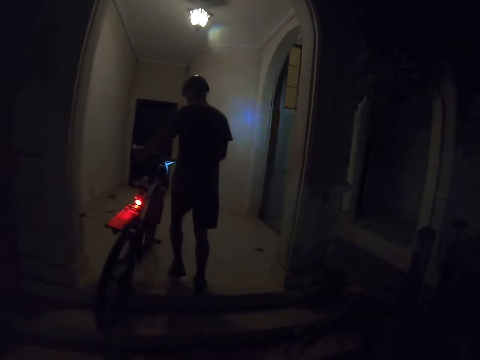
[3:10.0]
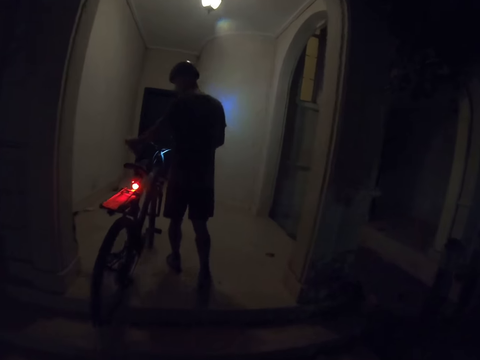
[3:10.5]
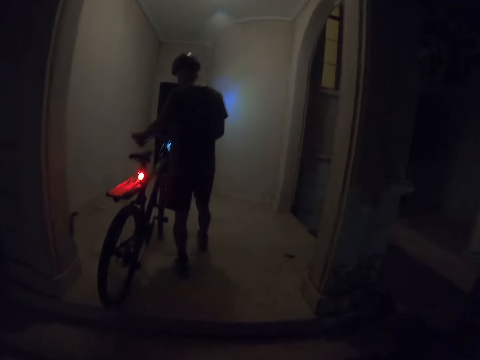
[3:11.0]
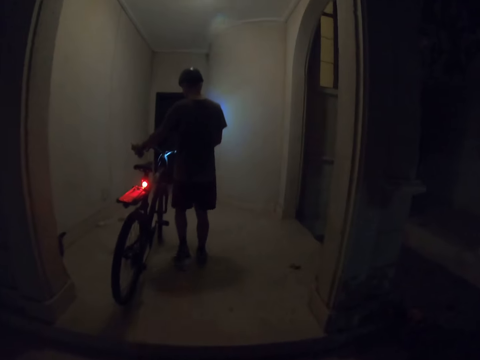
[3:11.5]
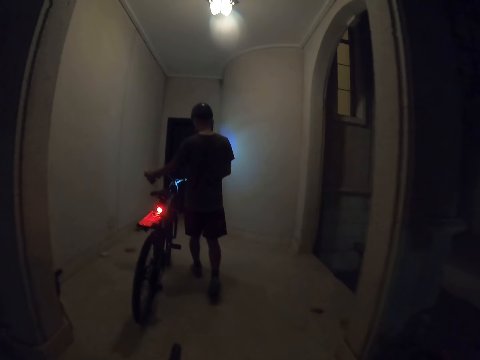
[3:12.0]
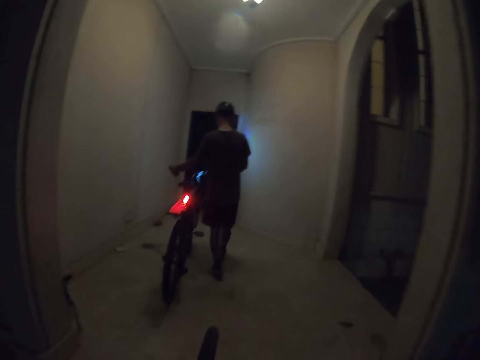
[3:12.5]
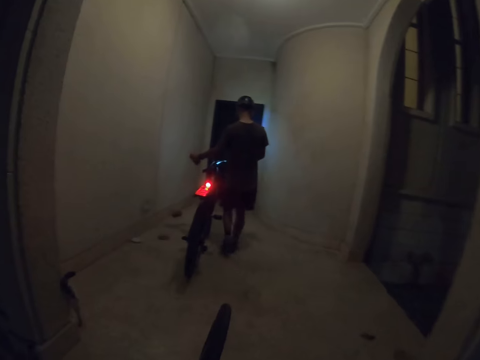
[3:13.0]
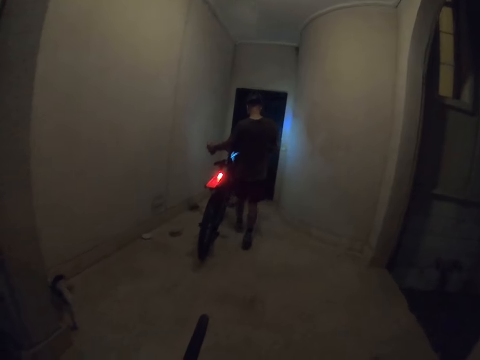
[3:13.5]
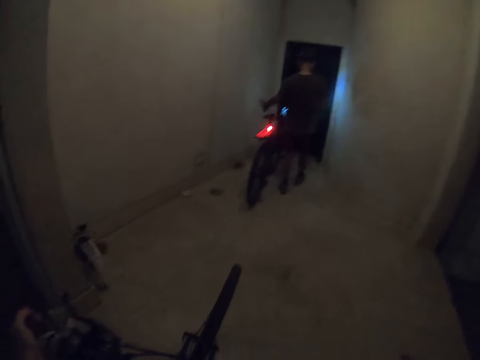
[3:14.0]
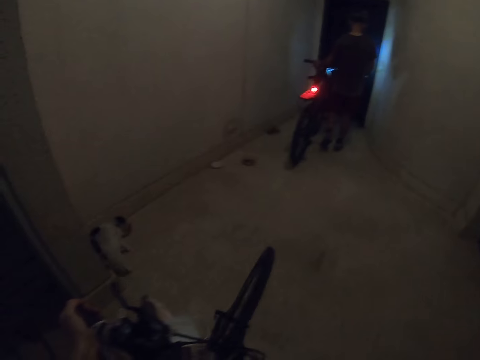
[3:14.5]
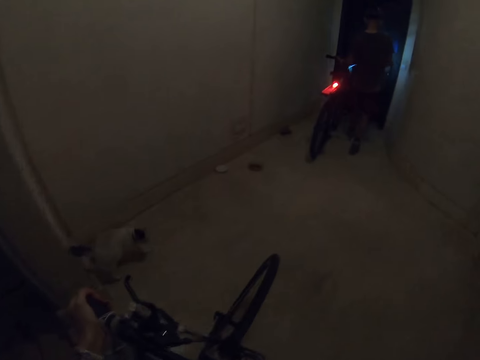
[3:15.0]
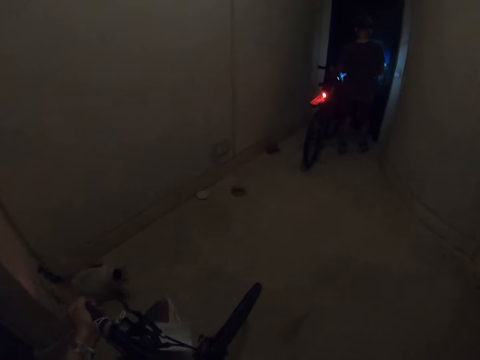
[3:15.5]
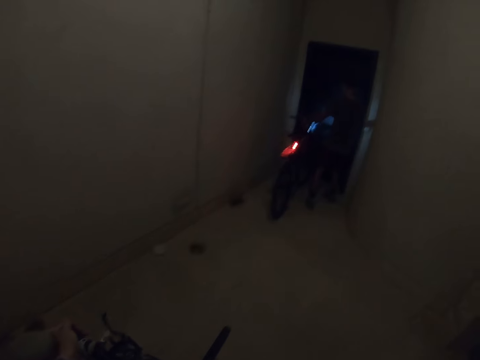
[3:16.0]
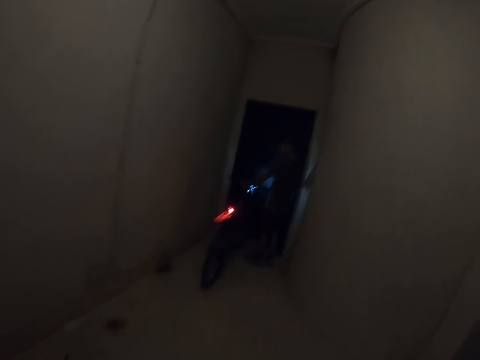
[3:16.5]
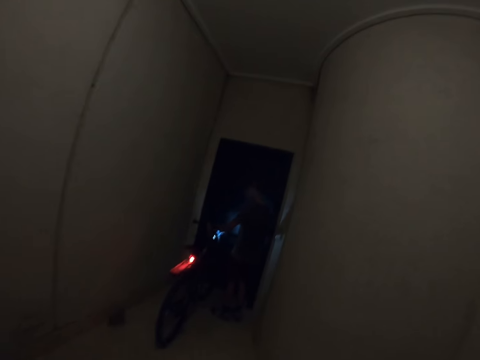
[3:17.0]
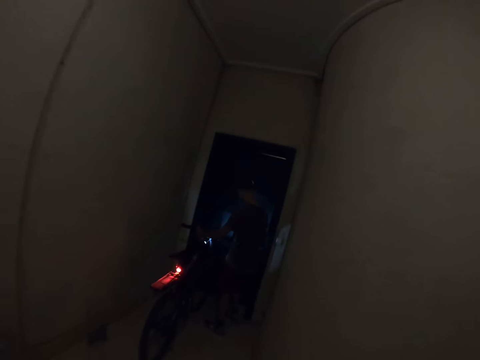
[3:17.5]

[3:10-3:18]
The man opens the door.

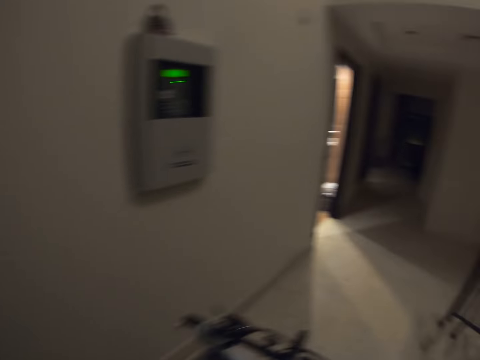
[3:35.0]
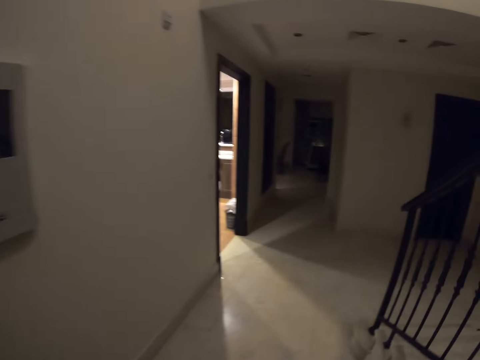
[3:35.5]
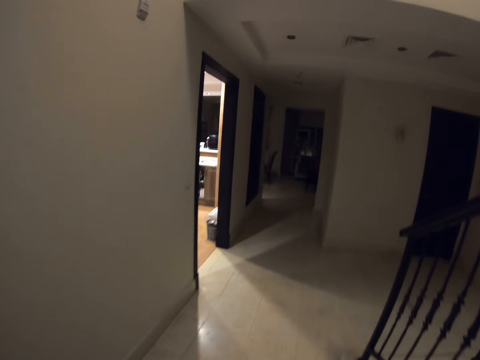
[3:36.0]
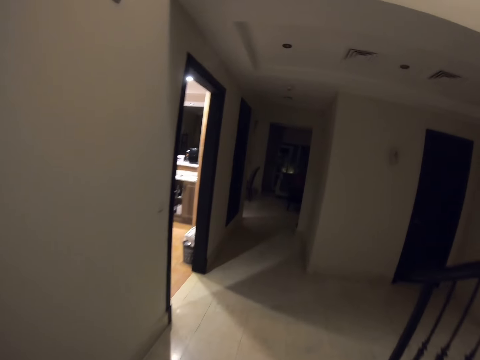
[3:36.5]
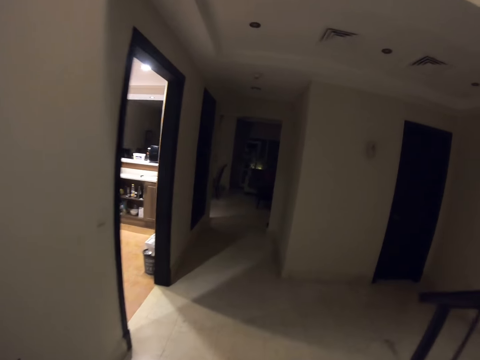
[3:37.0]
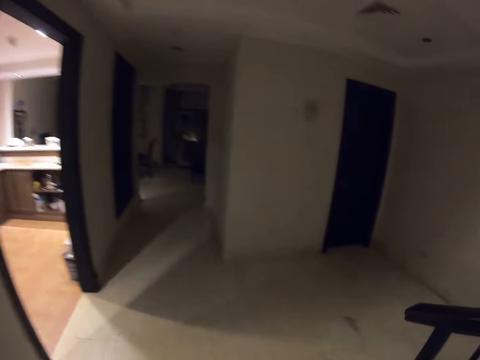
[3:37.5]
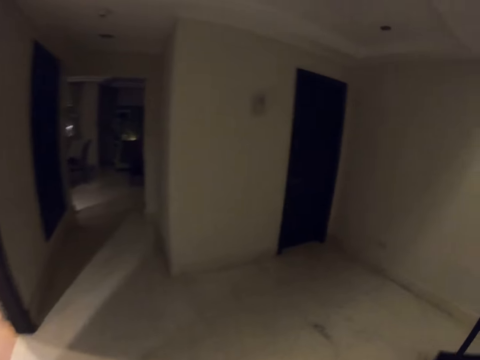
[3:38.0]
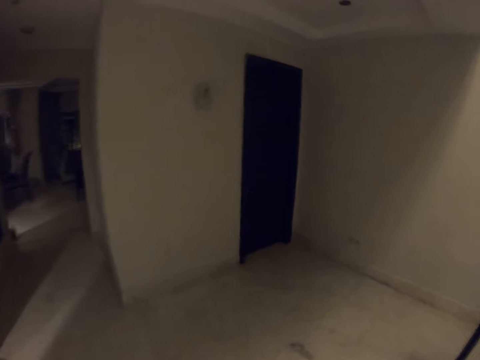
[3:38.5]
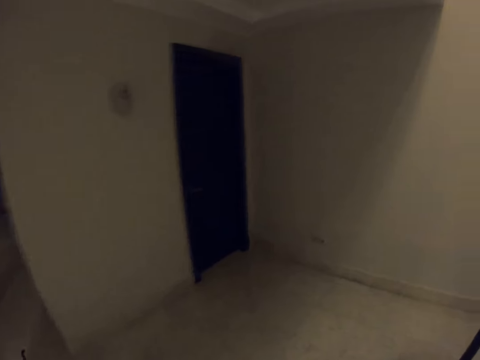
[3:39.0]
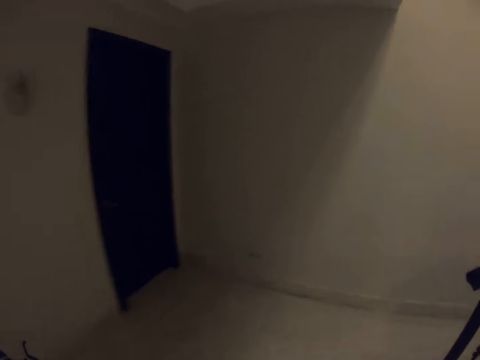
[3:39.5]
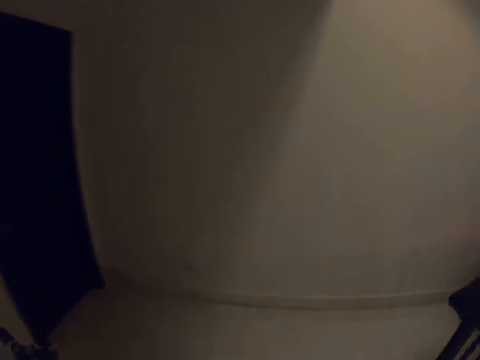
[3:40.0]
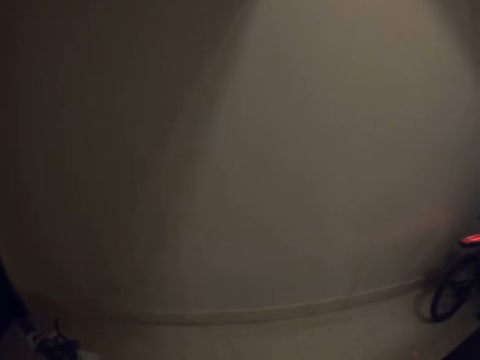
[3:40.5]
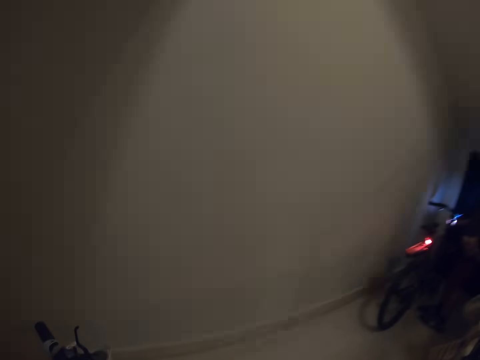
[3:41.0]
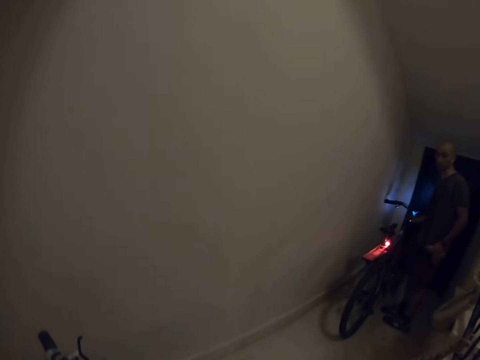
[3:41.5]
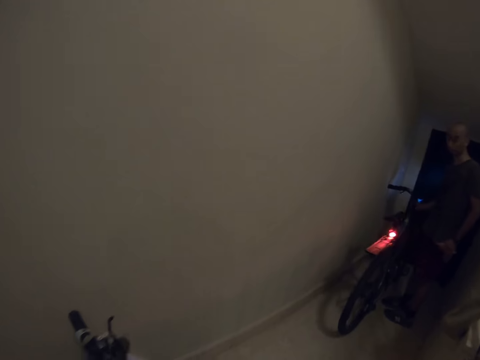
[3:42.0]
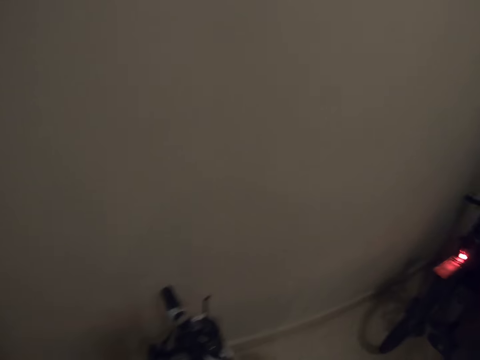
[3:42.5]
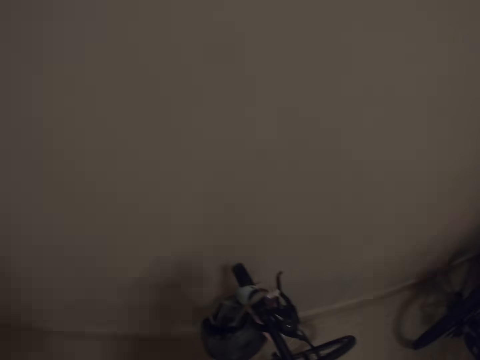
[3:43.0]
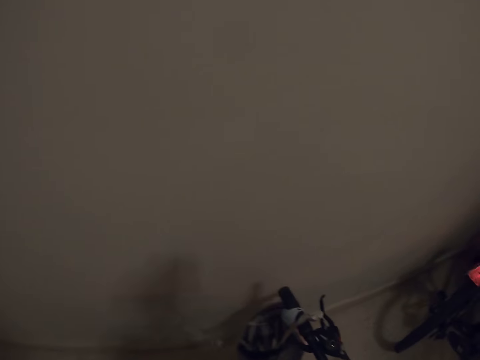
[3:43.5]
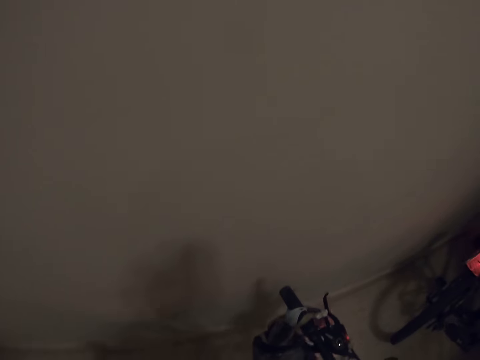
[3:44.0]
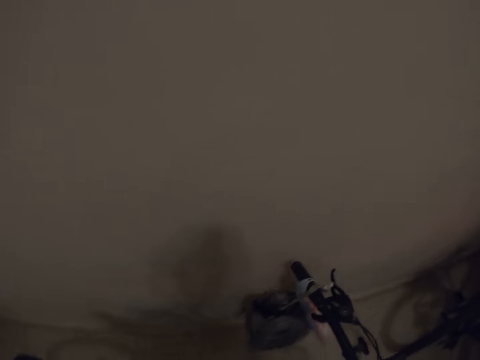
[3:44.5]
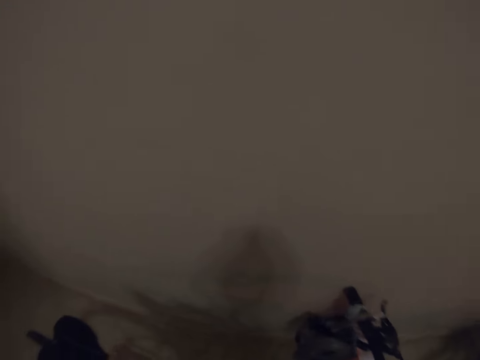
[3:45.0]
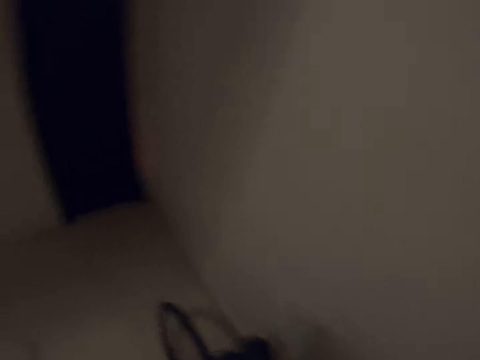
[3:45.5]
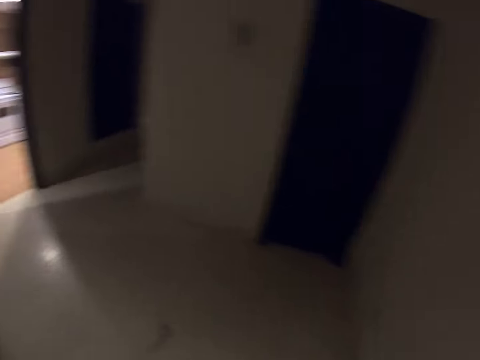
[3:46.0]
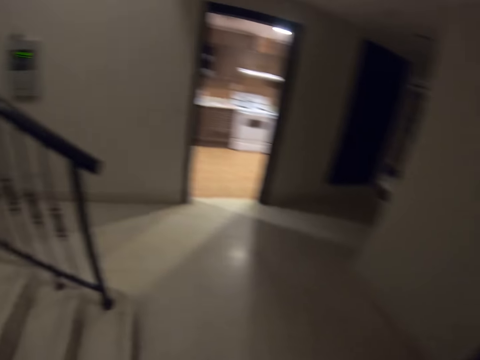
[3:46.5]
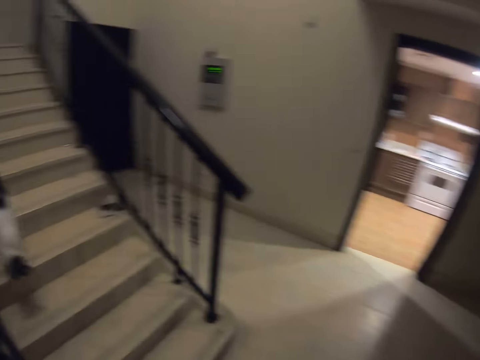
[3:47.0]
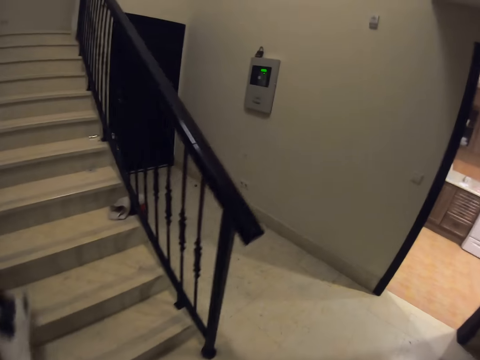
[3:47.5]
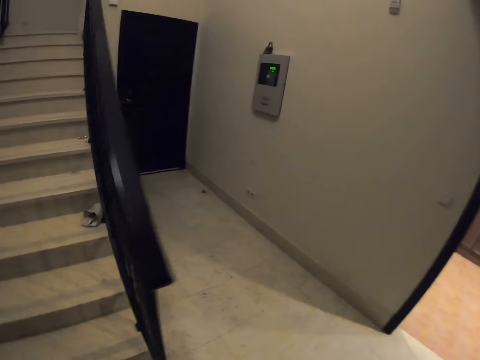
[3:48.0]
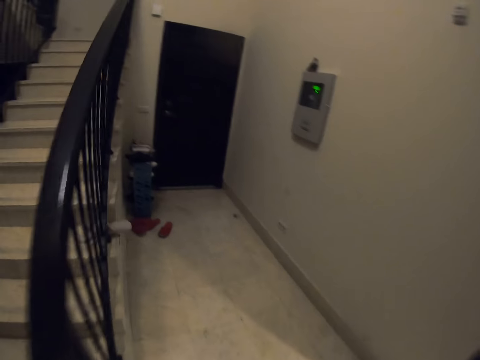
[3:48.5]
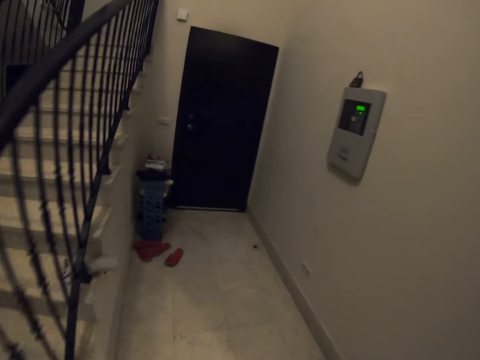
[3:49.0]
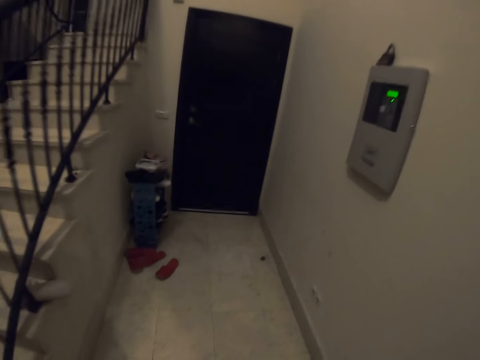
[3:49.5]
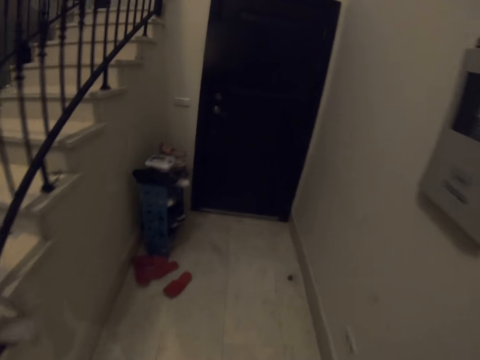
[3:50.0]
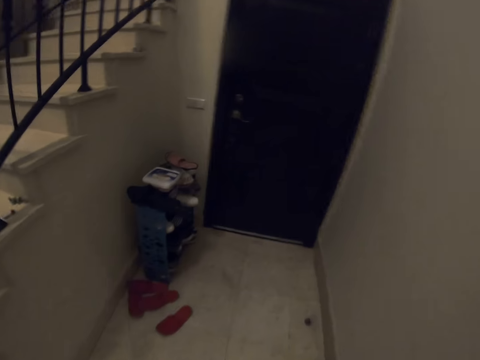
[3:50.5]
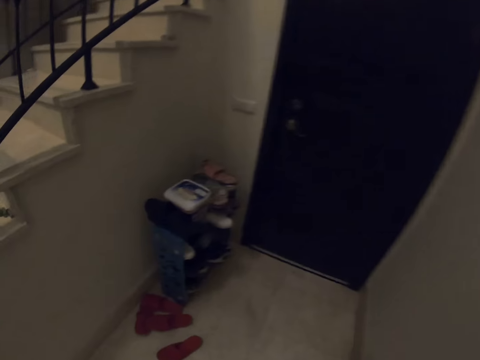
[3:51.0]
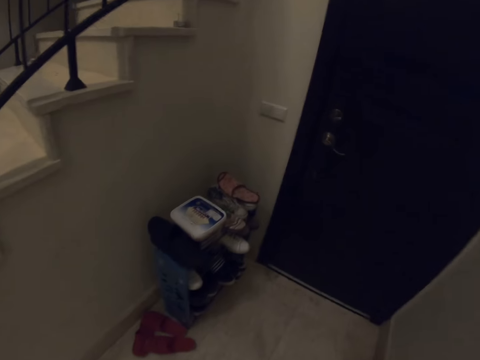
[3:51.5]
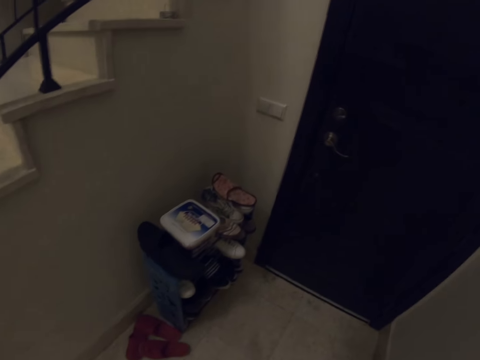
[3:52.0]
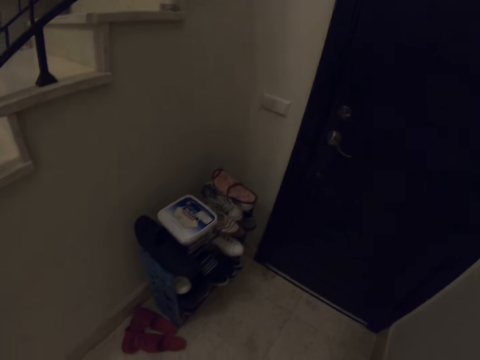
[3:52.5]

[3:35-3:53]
The camera wearer moves around. They move the bicycle forward. They turn right. A man parks a bicycle. The camera wearer places the bicycle on the wall. They turn around. They move around. They walk forward. They turn left. They walk forward.
